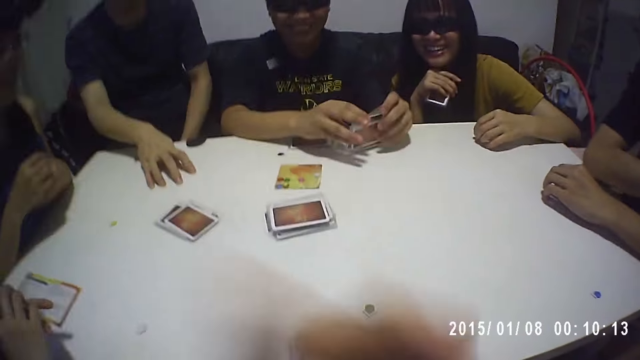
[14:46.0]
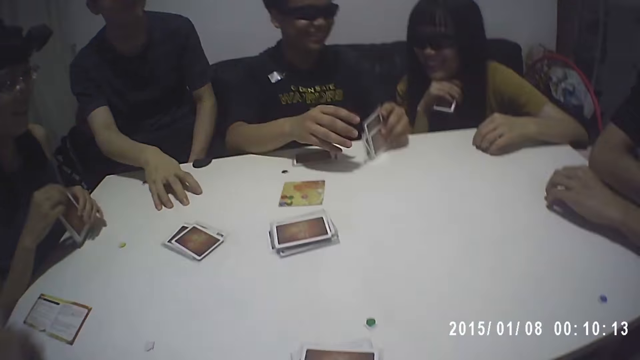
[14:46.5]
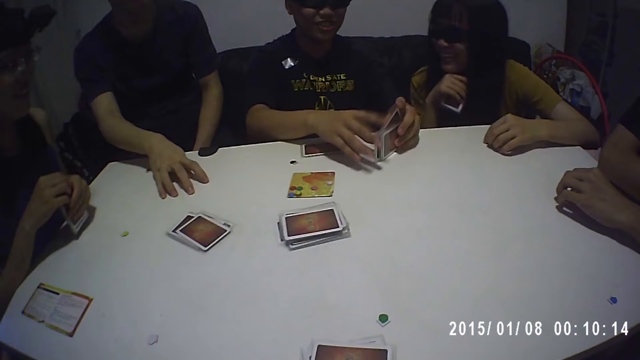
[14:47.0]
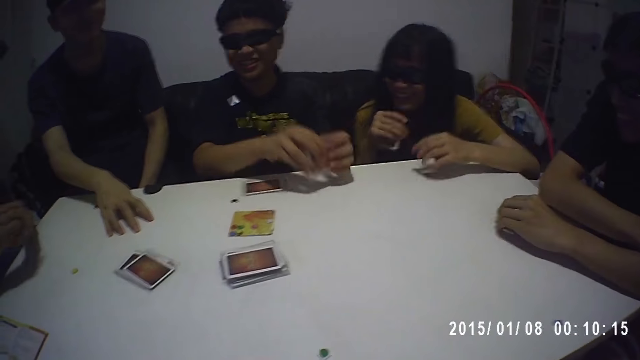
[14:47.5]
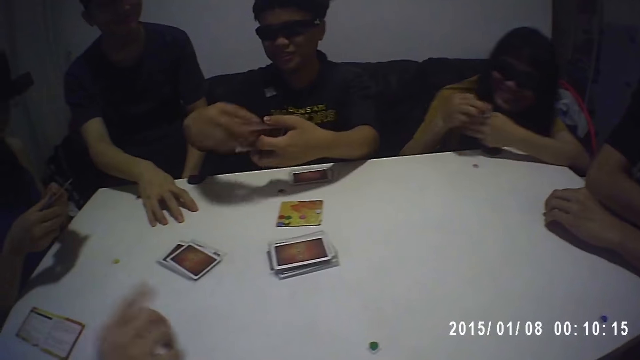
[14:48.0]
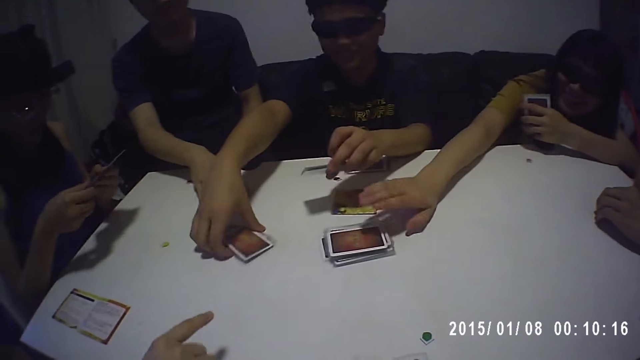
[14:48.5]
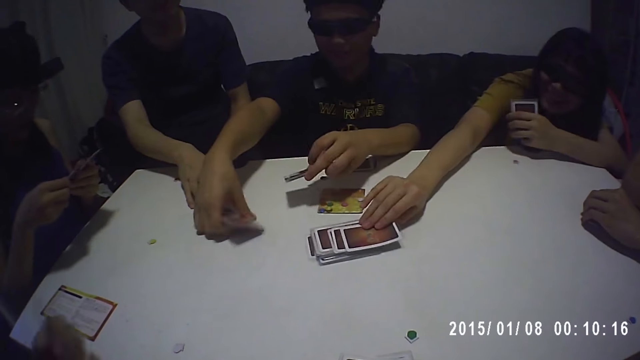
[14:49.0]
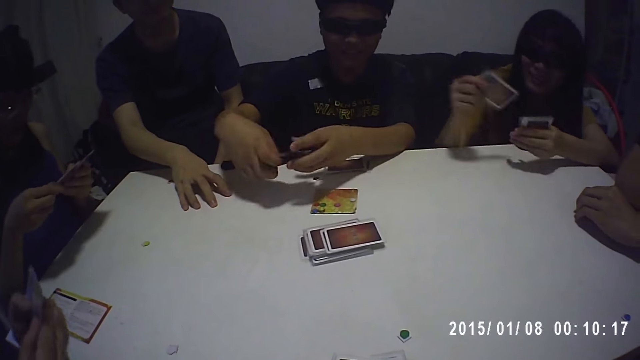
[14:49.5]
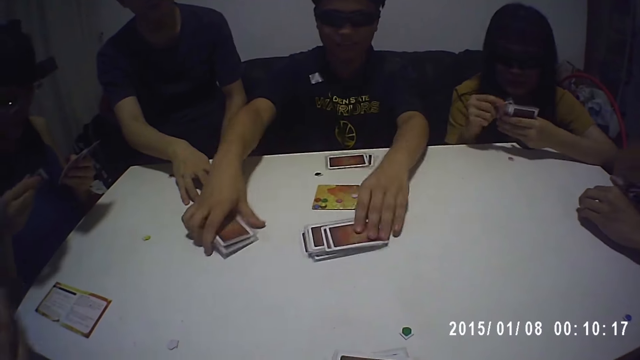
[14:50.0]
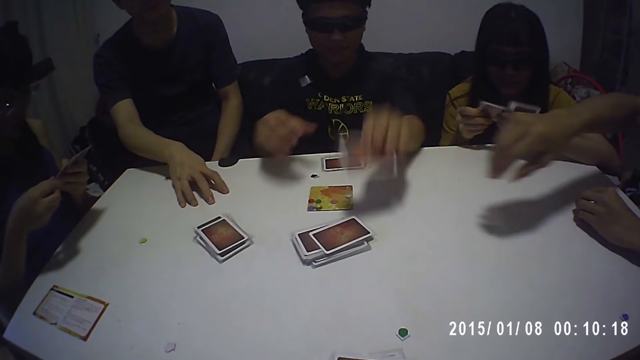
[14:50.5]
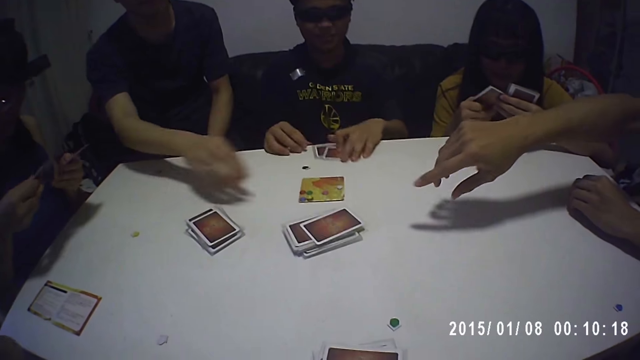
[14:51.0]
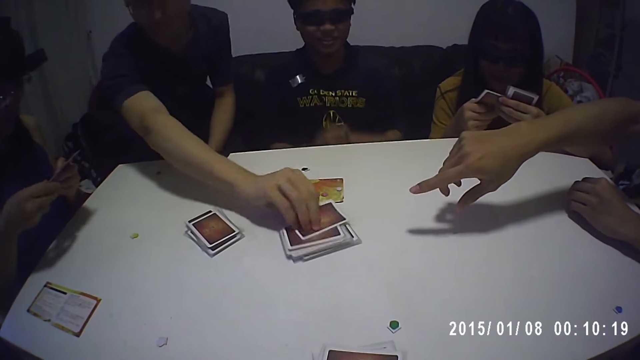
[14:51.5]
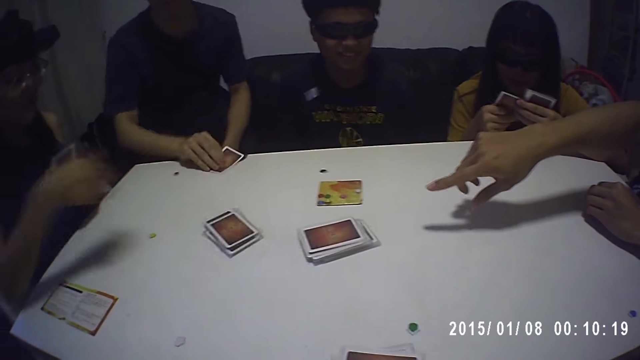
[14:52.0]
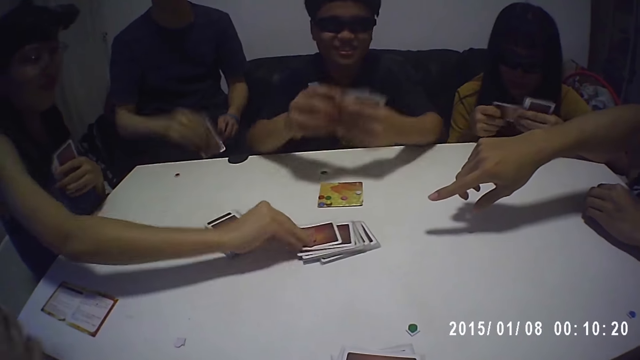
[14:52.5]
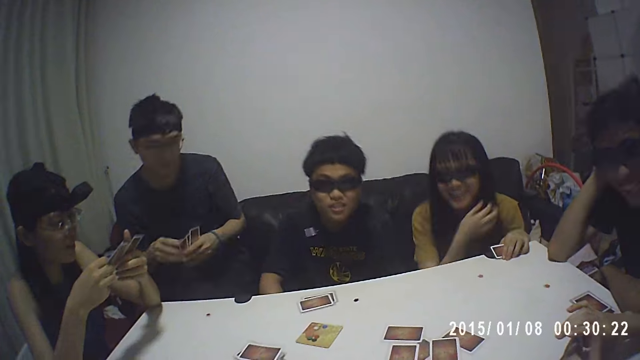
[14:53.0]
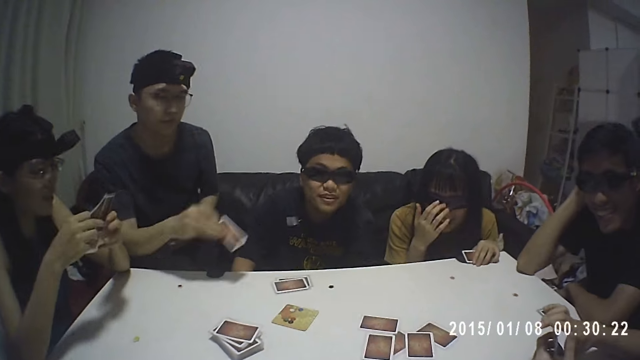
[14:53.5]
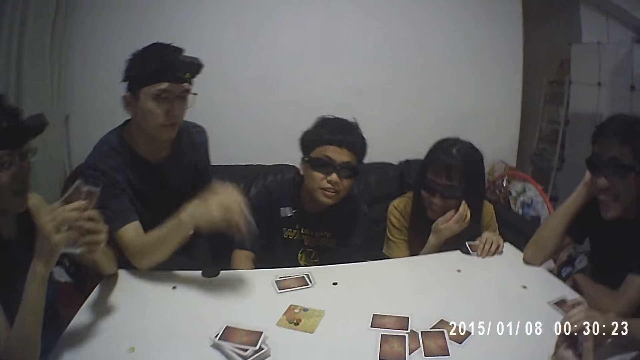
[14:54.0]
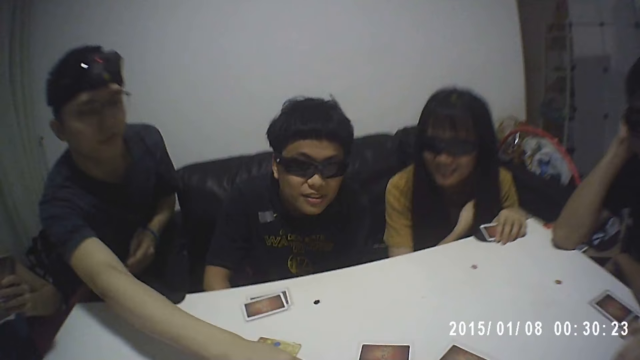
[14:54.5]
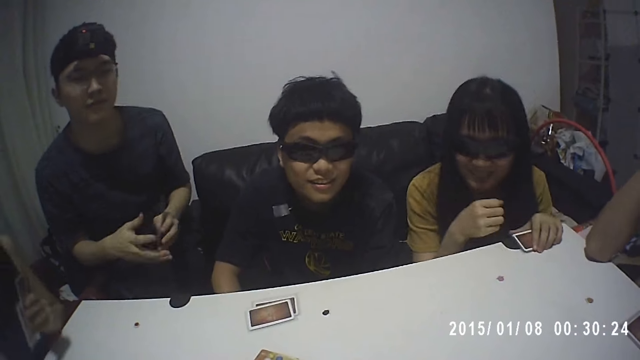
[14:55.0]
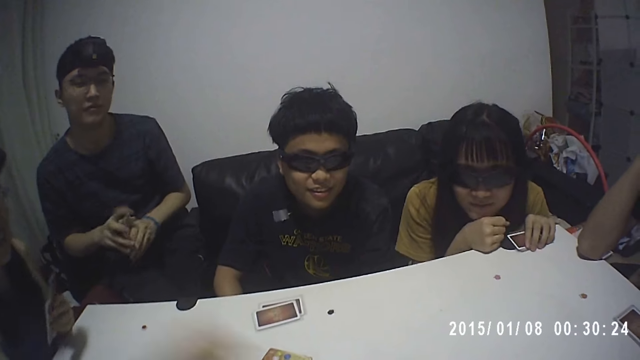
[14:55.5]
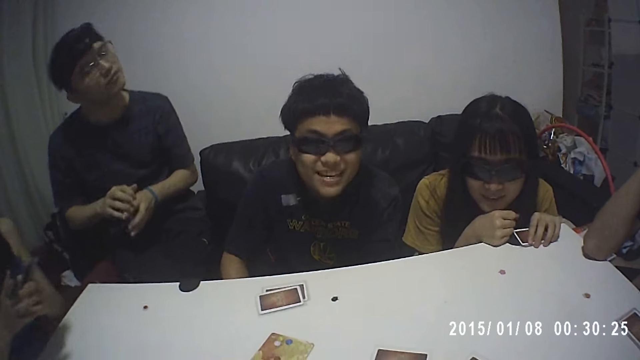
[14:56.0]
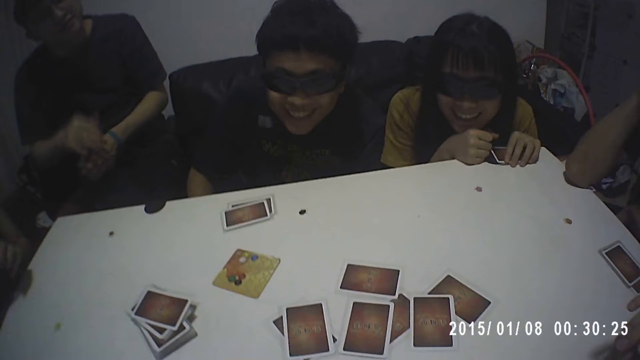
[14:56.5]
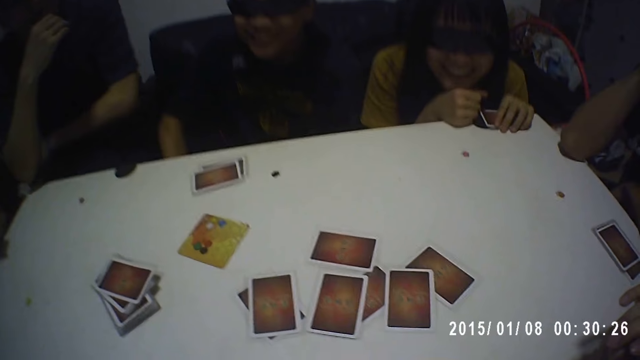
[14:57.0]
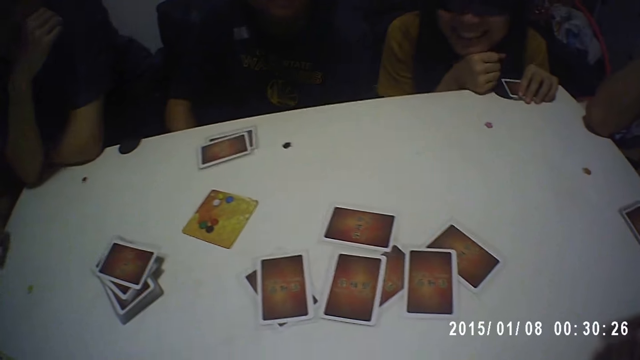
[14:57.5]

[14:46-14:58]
The camera wearer adjusts the camera. A man holds the cards with both hands. Another man picks up the cards from the table with both hands. The first man points at the cards with his right hand. The camera wearer points using the left hand. The second man picks up the cards from the table with his right hand. The camera wearer talks. A woman picks up a card from the table with her right hand. The first man holds the cards with both hands. The camera wearer combines the cards with both hands. The woman holds the card with both hands. The camera wearer places the cards on the table with his right hand. He picks up a card from the table with his left hand. He looks around. A third man points at the cards on the table with his right hand. The camera wearer places the card on the table with his left hand. A fourth man picks up a card from the table with his right hand. The second man holds the cards with both hands. The fourth man places the card on the table with his right hand. Another woman picks up a card from the table with her right hand. The fourth man places the card on the table with his right hand. The other woman places the card on the table with her right hand. The fourth man holds the cards with both hands. The other woman holds the cards with both hands.

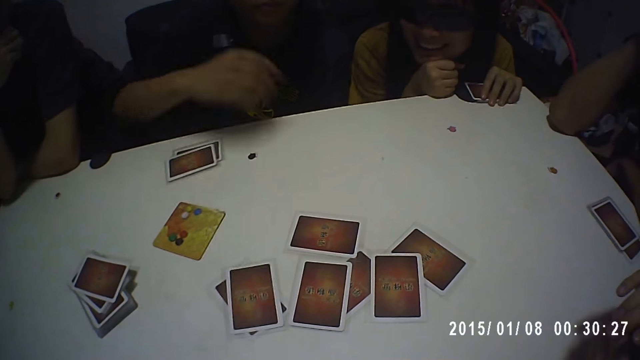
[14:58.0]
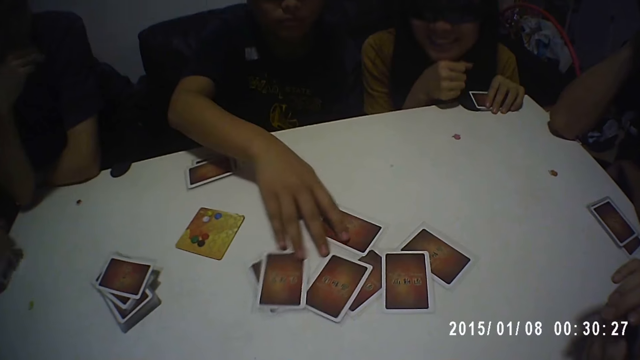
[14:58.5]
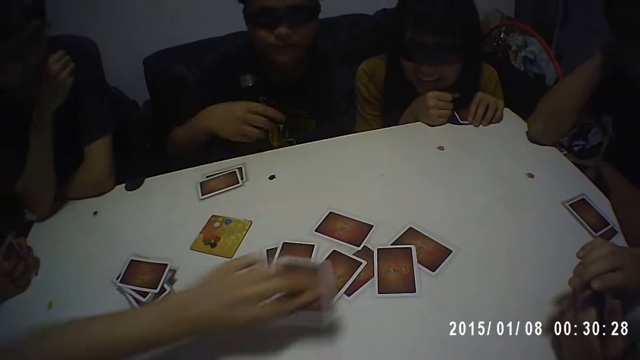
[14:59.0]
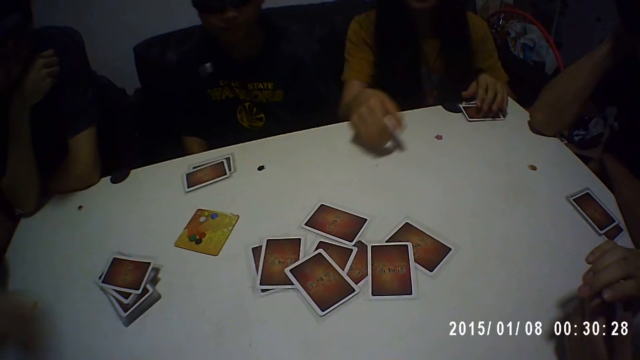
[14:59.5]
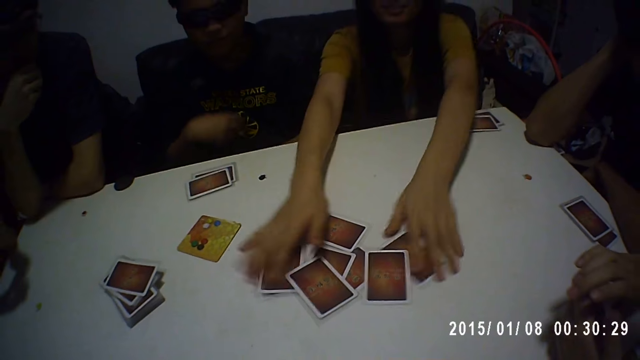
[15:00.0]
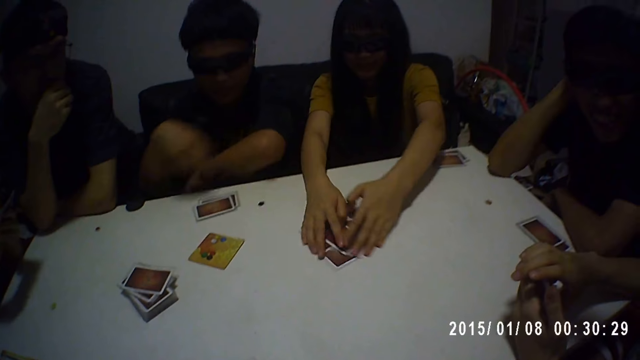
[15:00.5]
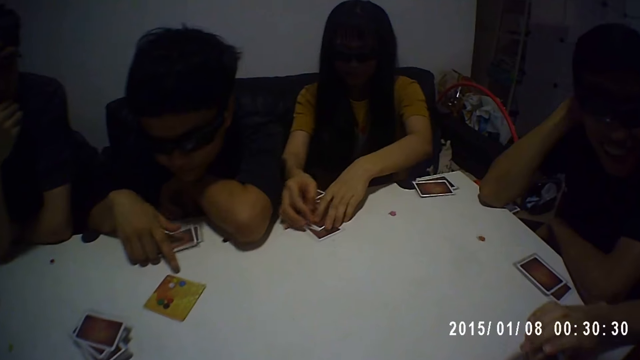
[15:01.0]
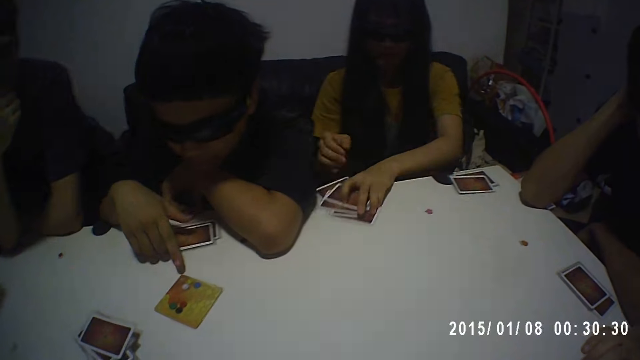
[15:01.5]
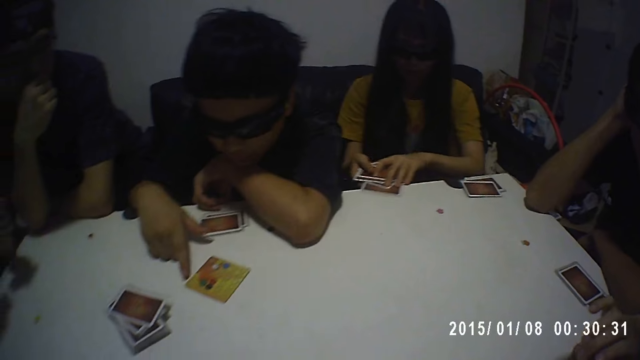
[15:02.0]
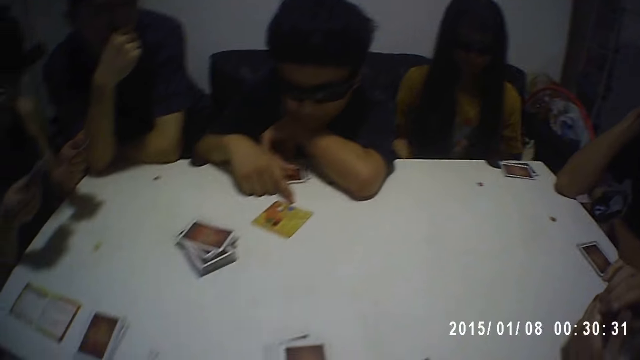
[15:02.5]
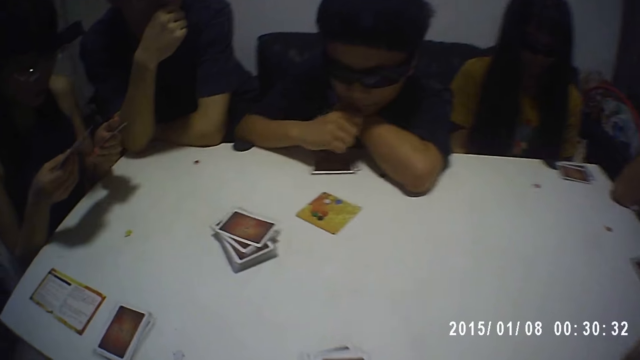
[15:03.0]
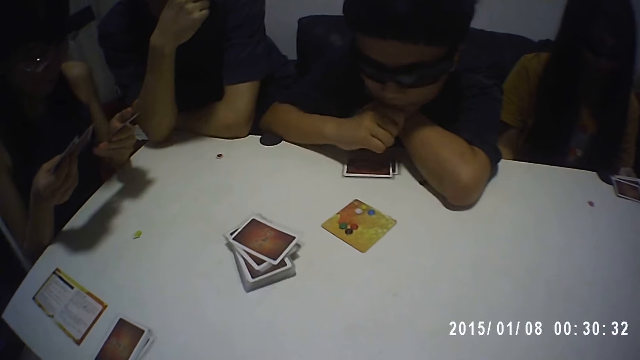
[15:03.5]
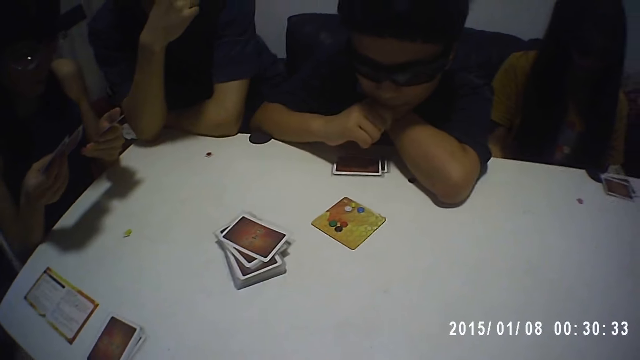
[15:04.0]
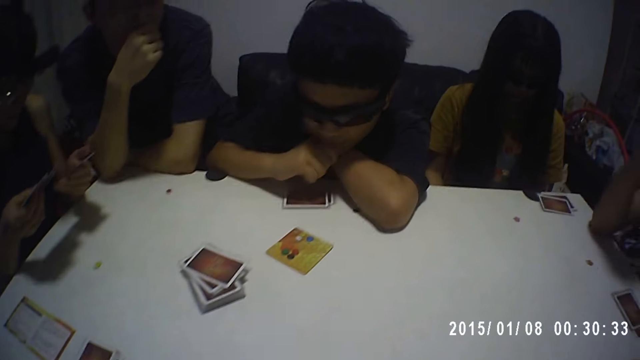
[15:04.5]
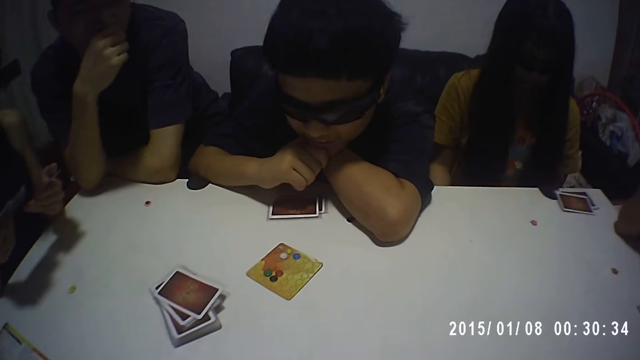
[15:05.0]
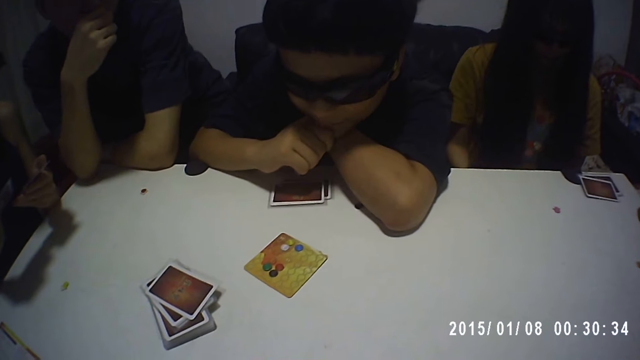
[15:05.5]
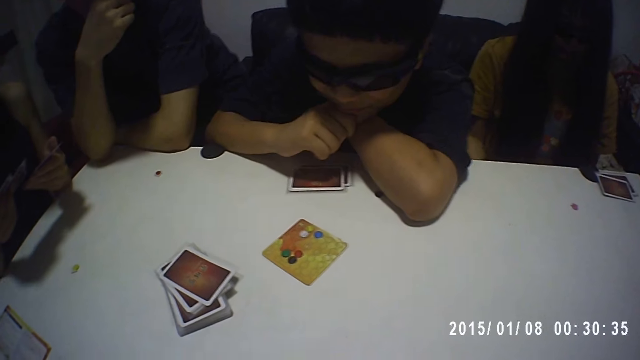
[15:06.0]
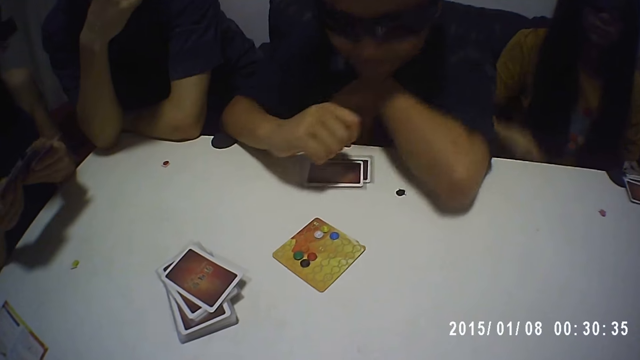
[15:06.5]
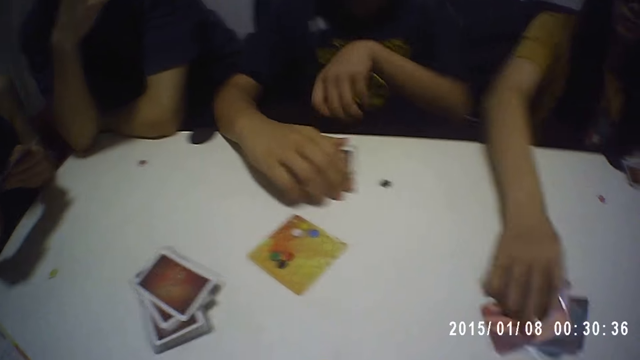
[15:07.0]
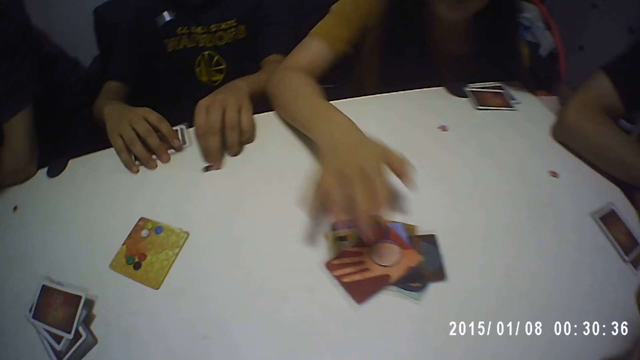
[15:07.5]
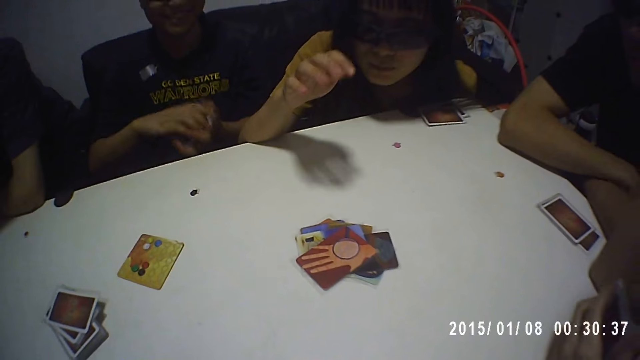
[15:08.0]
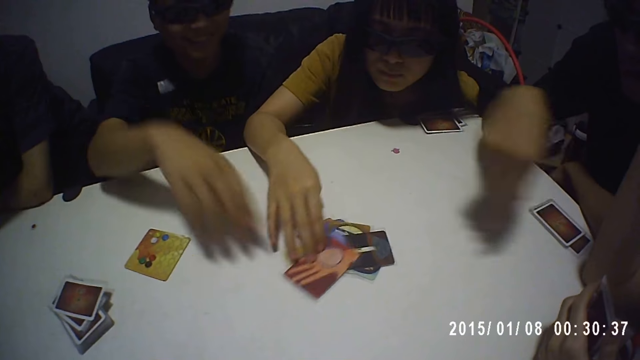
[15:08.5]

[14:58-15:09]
The second man moves the cards on the table with his right hand. The first man places a card on the table with his left hand. The first woman places the cards on the table with her left hand. She moves the cards on the table with both hands. The second man points at the tokens on the table with his right hand. He touches the card on the table with his right hand. The first woman places the cards on the table with her right hand. The second man moves the cards on the table with his right hand. He moves the token on the table with his left hand. He passes the cards to his left hand with his right hand. The first woman moves the card on the table with her right hand.
